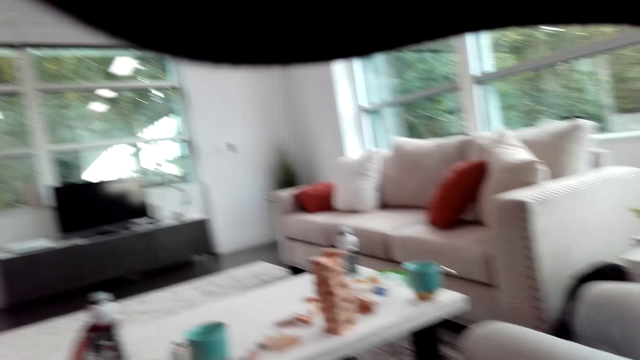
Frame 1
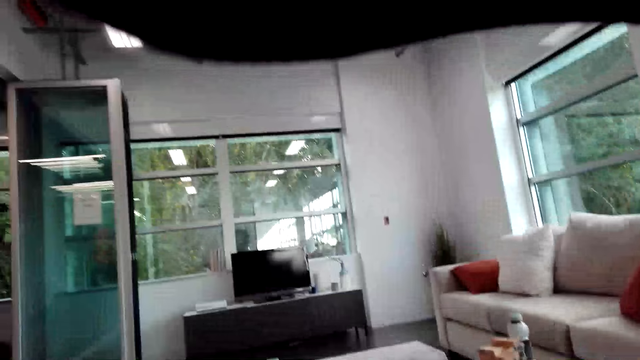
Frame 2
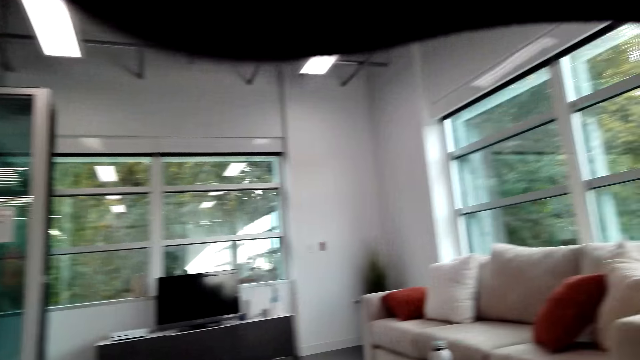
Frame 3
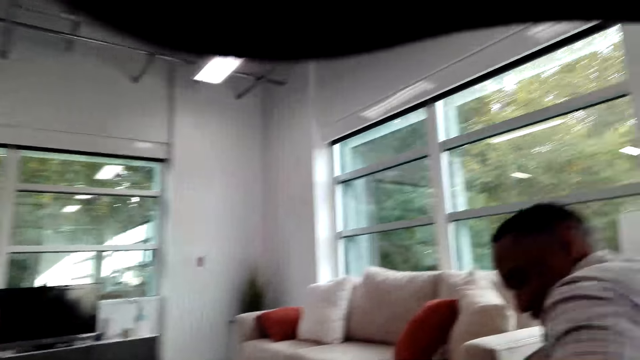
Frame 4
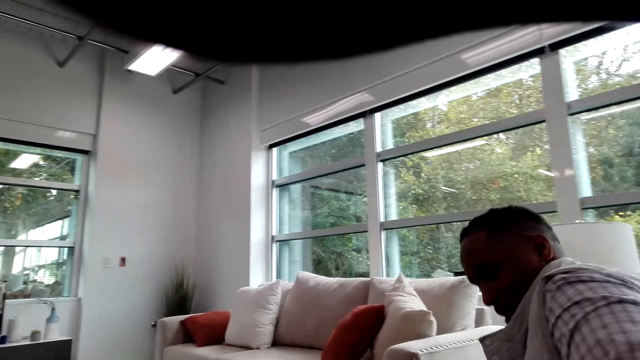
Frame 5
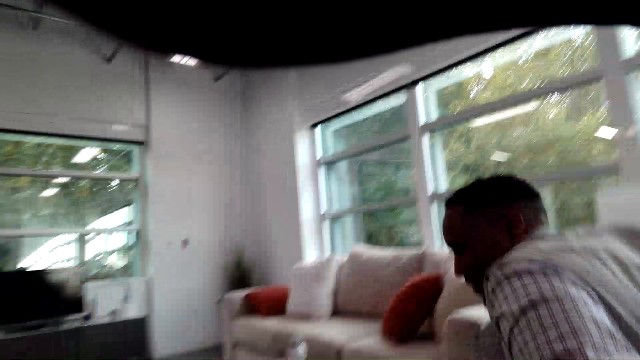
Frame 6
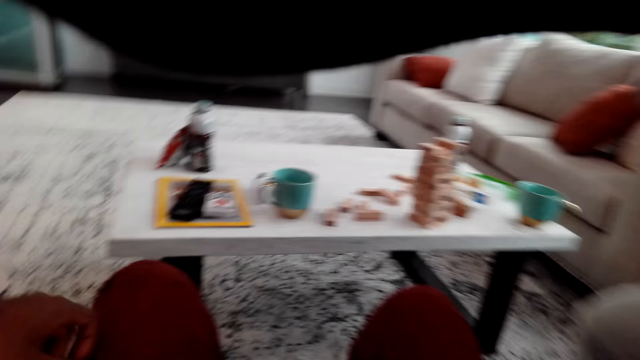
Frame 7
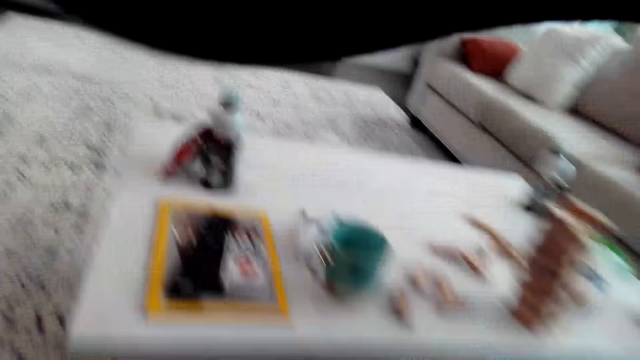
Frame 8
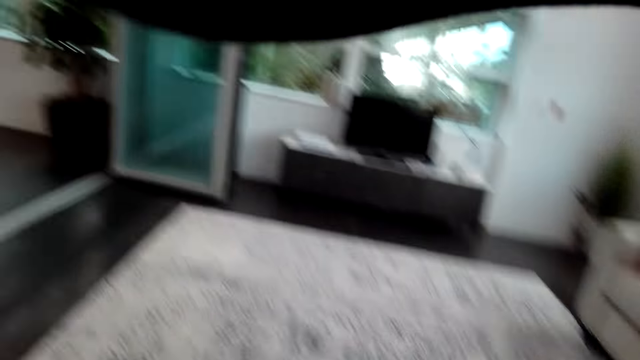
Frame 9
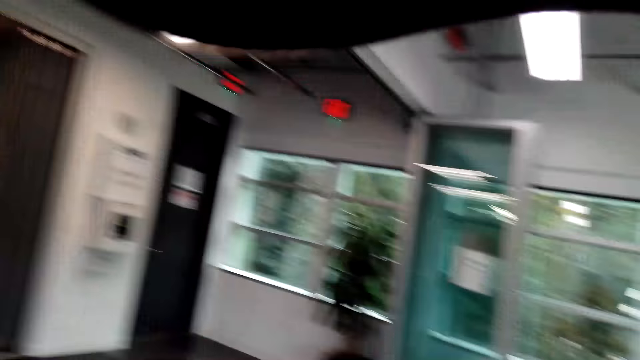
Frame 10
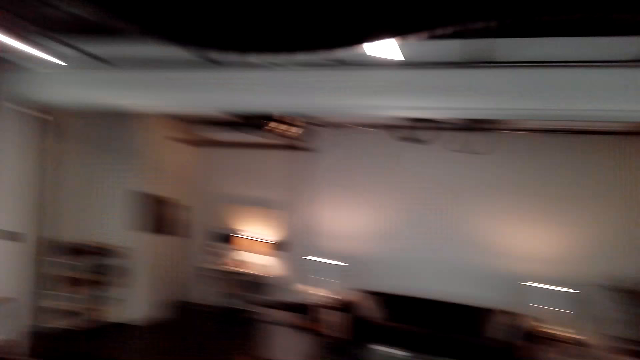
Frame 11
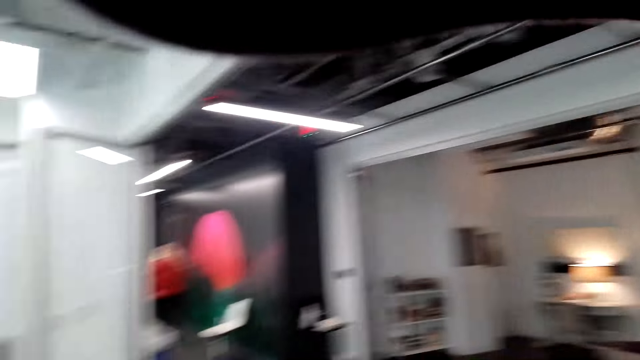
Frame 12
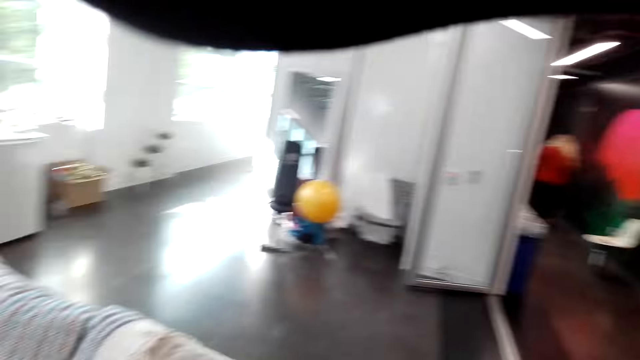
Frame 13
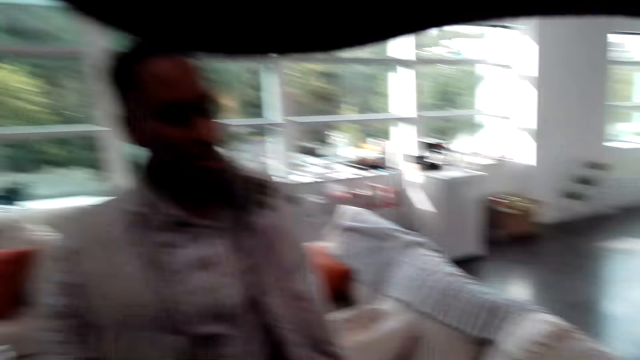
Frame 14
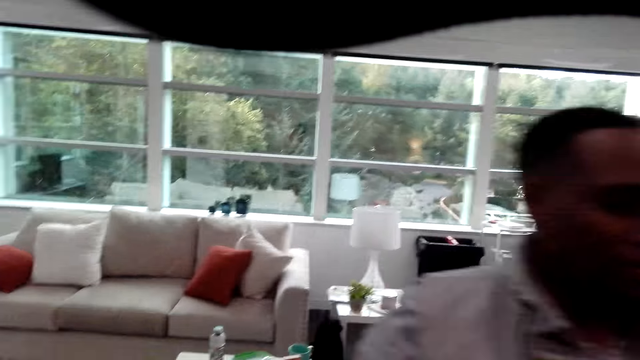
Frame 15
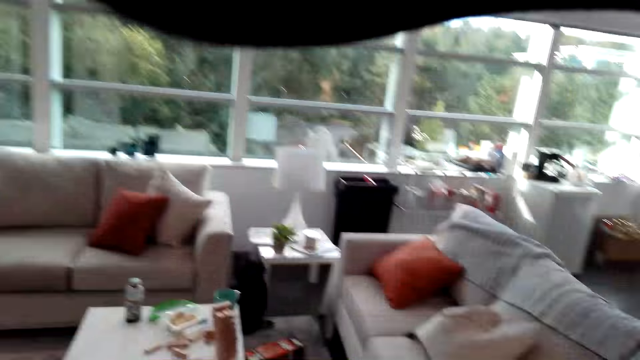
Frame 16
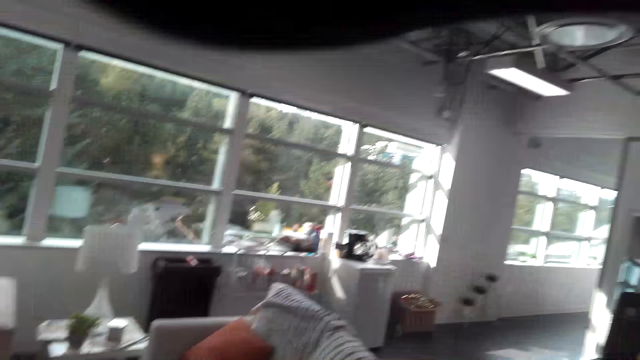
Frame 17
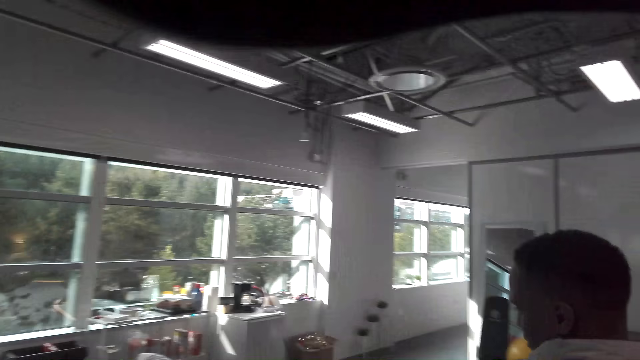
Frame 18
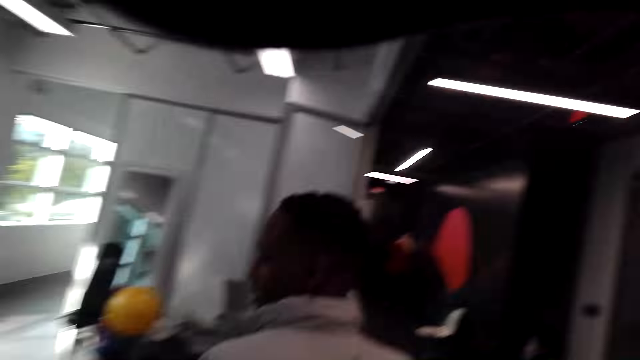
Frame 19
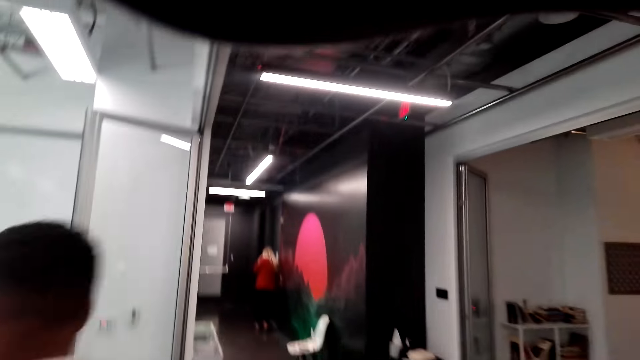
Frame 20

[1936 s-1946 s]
The camera wearer looks around the room. They look at a man. The man stands up. The camera wearer looks around the room. The man walks past the camera wearer.

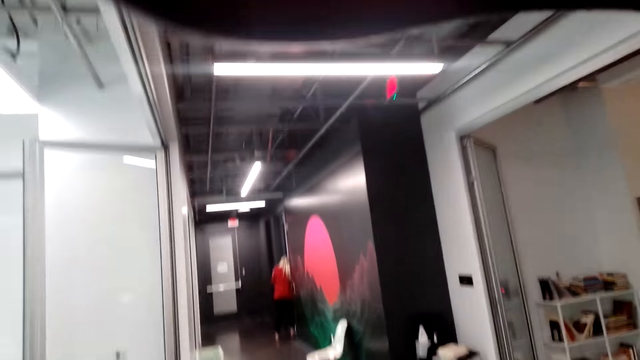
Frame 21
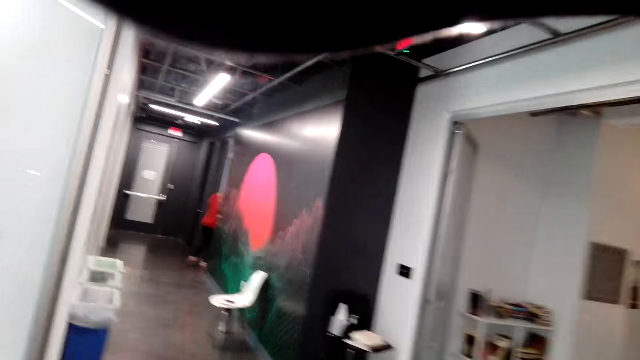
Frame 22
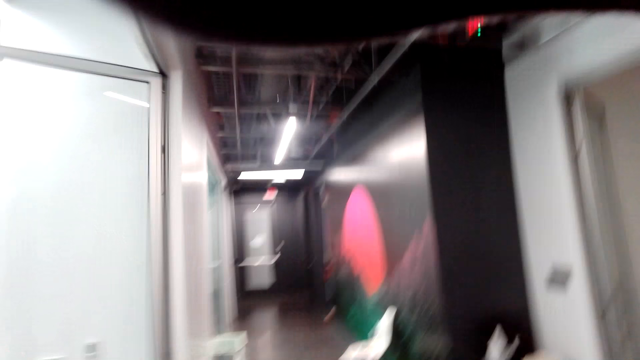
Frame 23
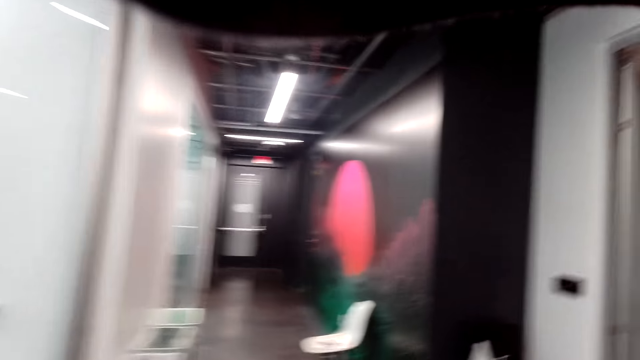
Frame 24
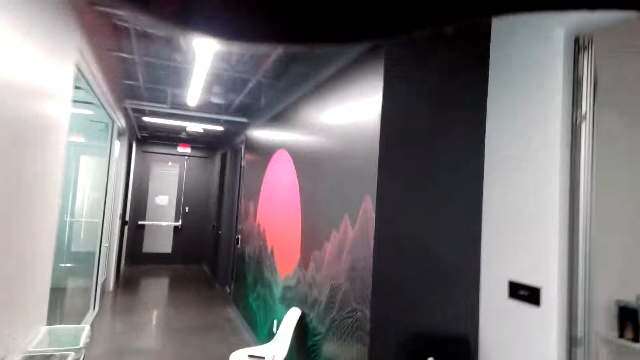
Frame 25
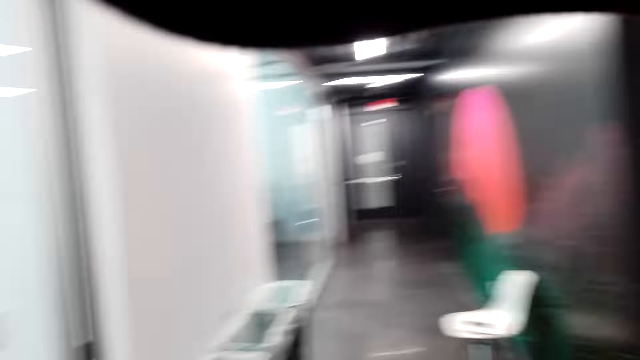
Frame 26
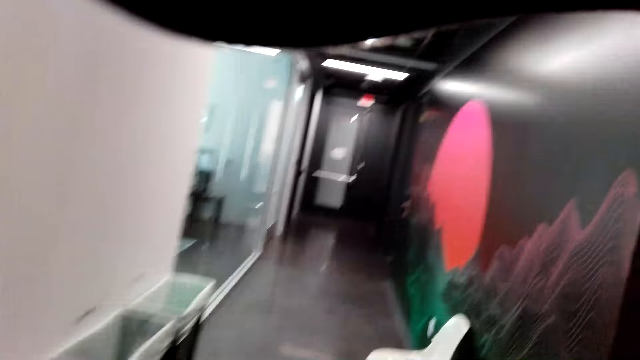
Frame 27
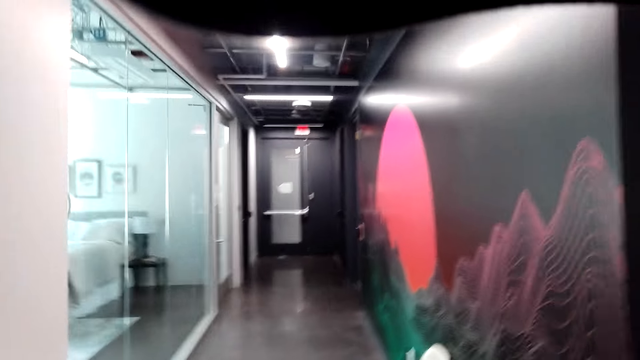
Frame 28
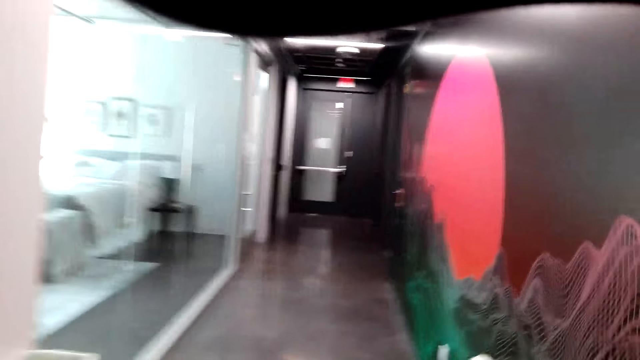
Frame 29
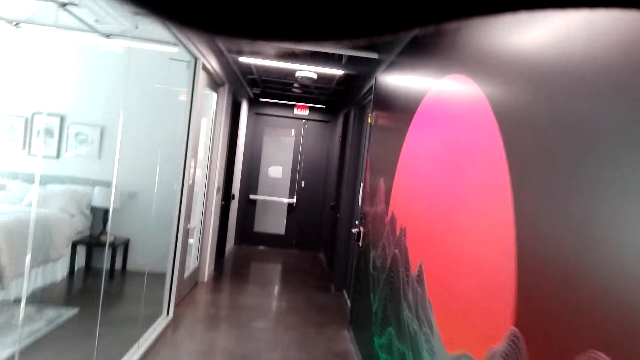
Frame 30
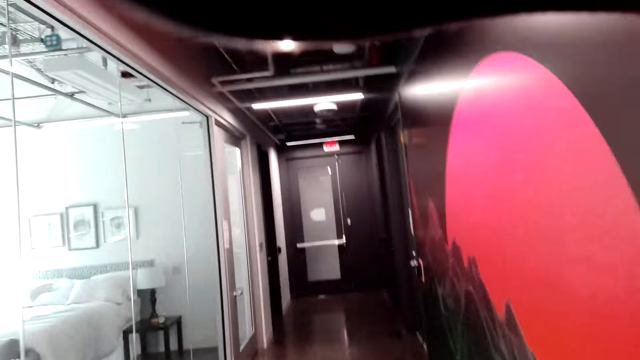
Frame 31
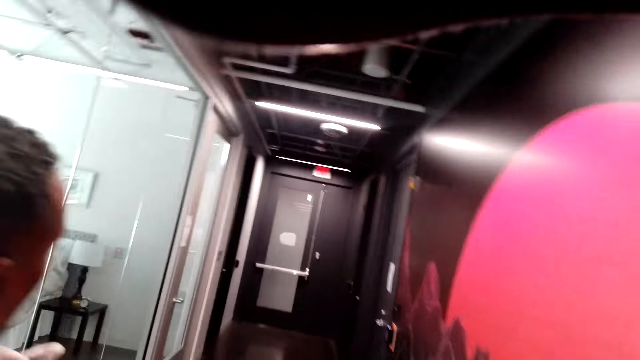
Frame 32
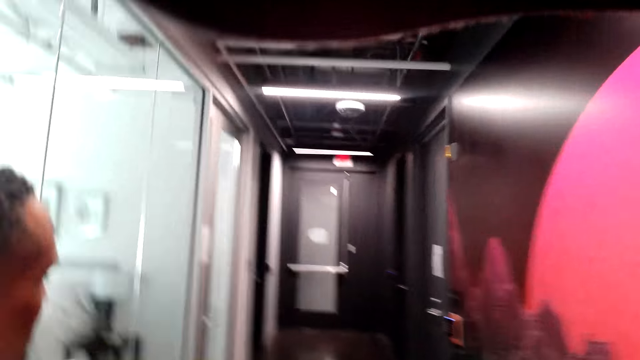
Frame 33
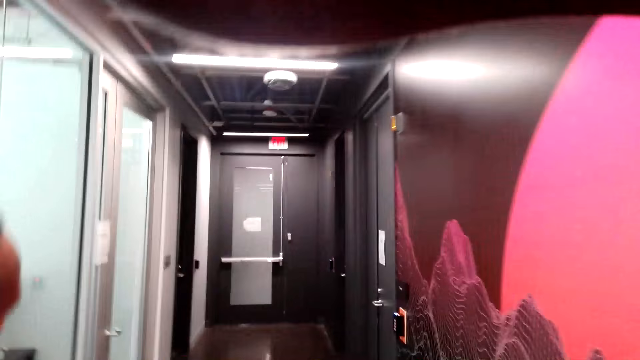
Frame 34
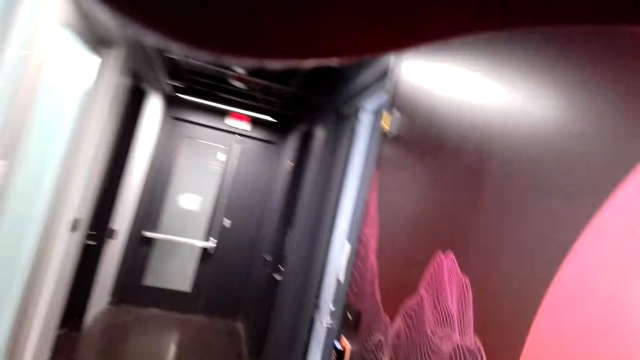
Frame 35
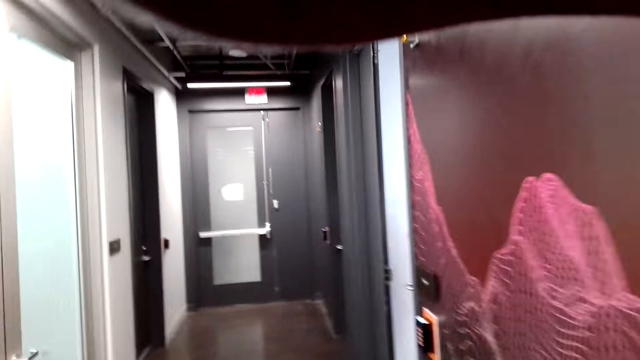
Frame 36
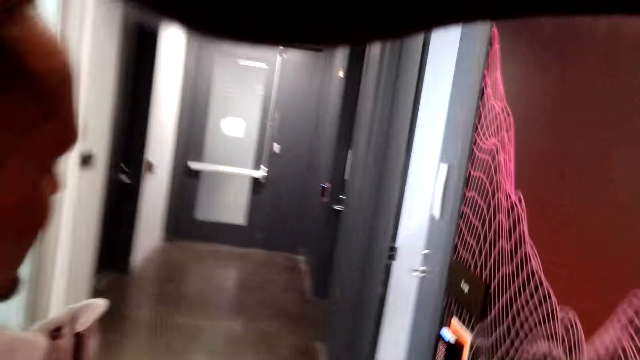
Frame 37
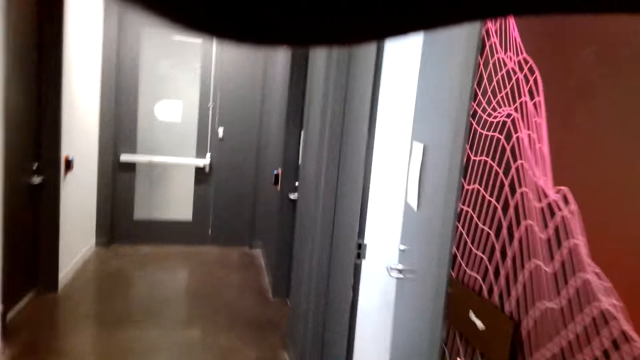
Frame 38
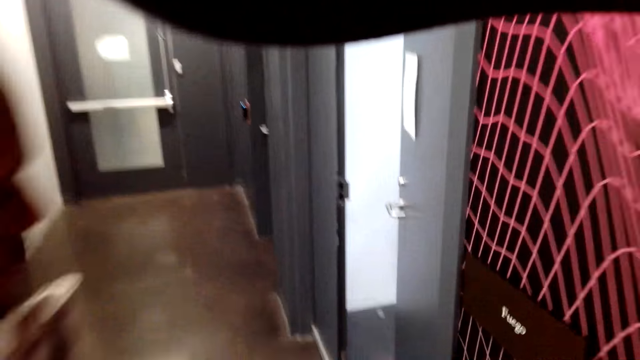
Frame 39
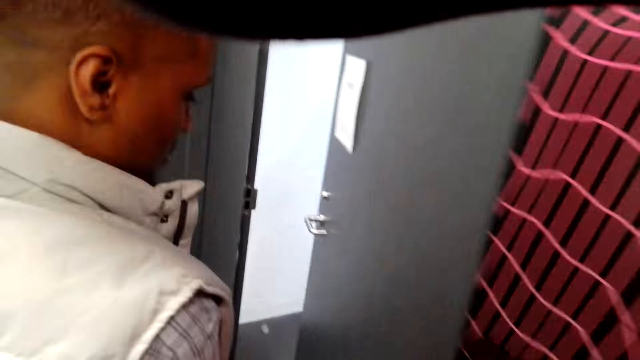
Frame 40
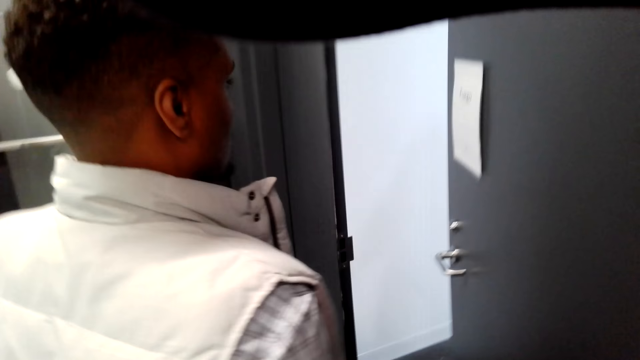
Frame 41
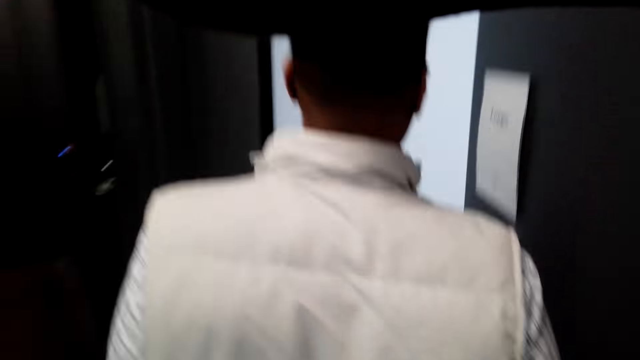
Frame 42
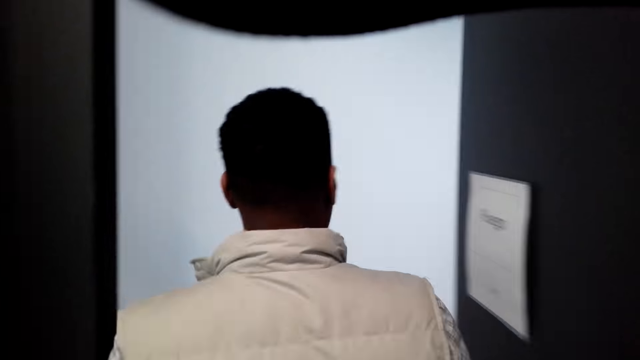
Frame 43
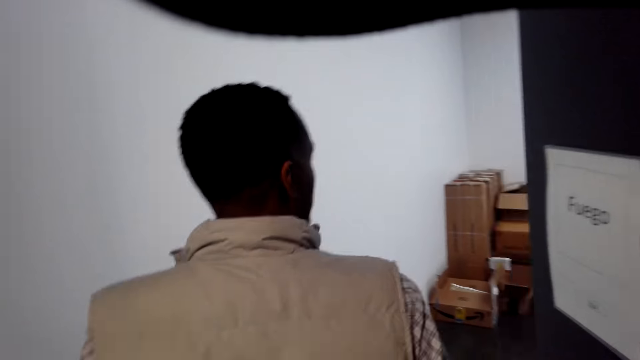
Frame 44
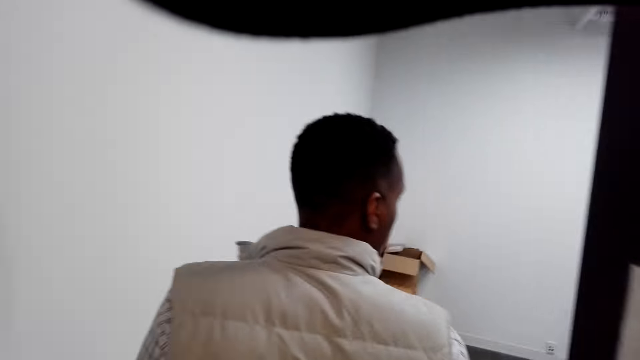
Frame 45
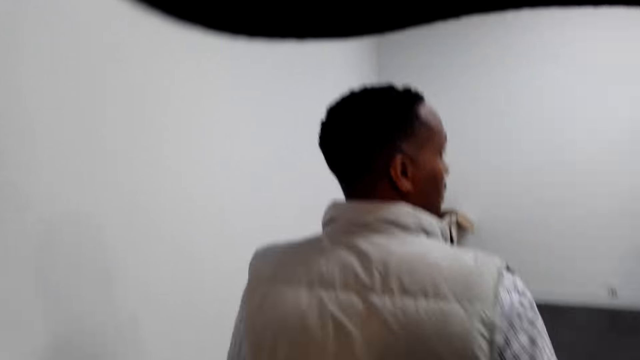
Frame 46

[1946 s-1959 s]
The camera wearer walks around the house. A man walks in the house. The man walks through the door.
